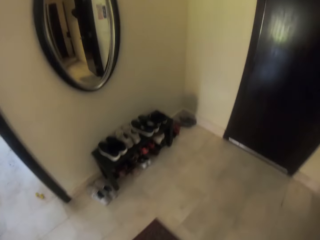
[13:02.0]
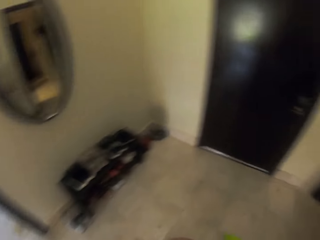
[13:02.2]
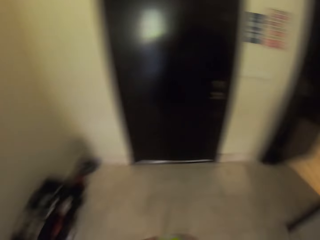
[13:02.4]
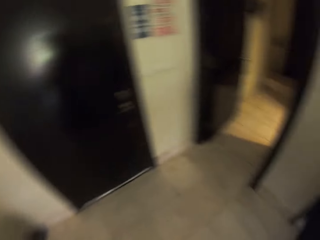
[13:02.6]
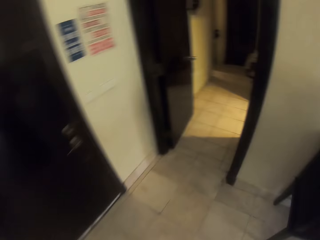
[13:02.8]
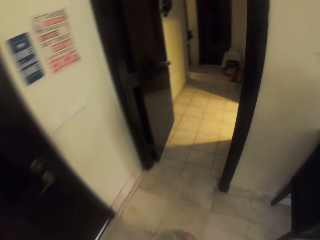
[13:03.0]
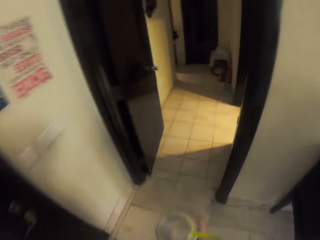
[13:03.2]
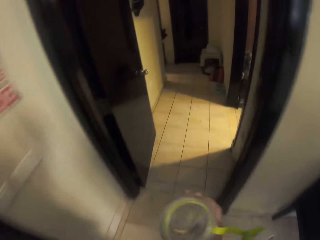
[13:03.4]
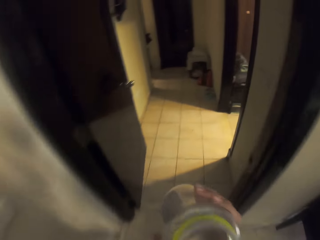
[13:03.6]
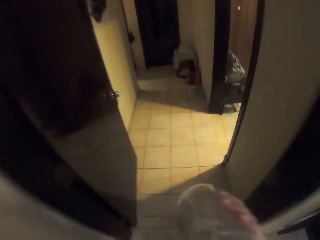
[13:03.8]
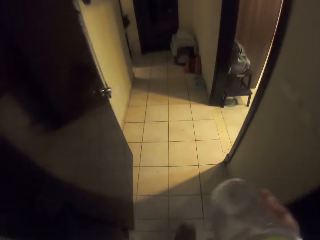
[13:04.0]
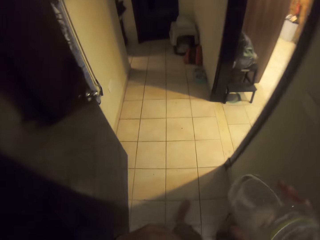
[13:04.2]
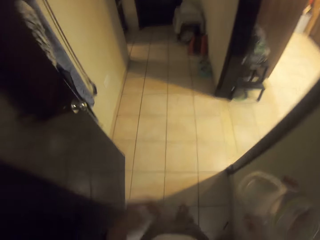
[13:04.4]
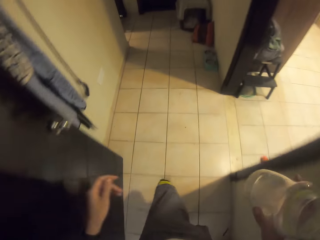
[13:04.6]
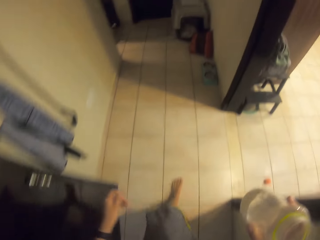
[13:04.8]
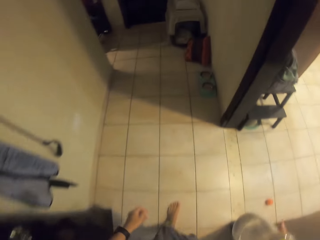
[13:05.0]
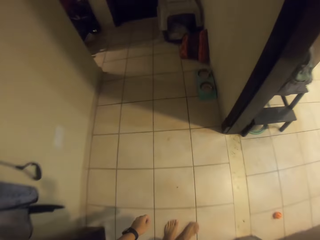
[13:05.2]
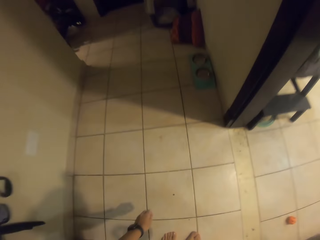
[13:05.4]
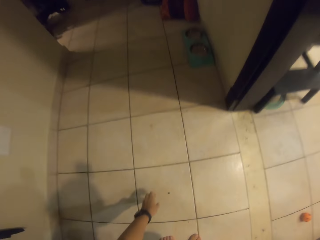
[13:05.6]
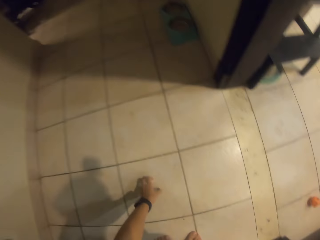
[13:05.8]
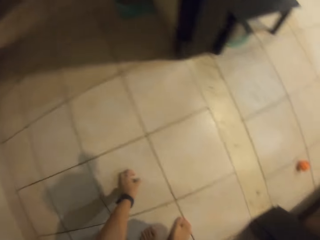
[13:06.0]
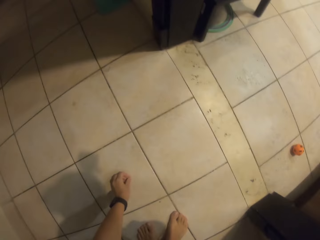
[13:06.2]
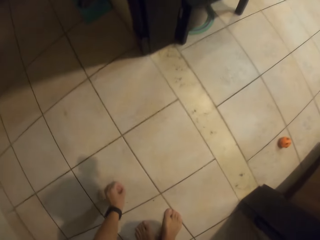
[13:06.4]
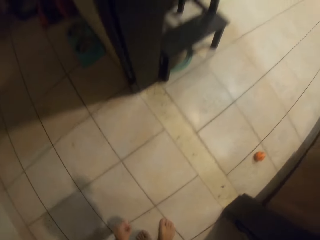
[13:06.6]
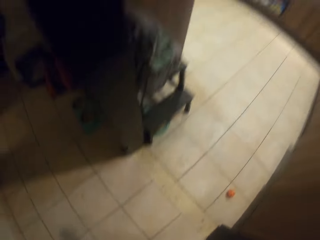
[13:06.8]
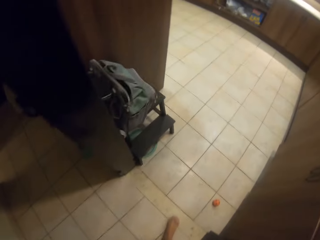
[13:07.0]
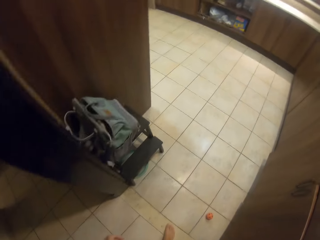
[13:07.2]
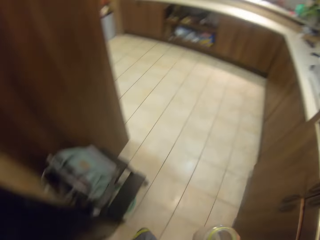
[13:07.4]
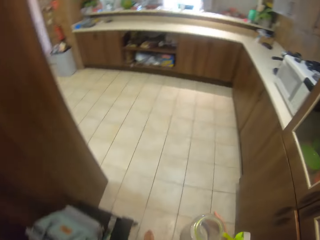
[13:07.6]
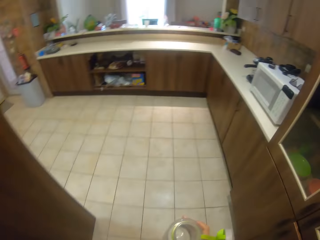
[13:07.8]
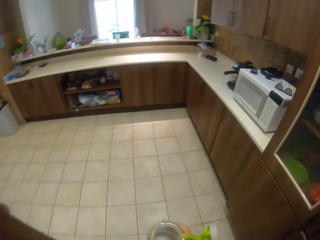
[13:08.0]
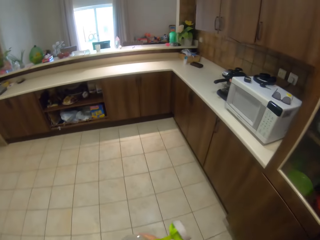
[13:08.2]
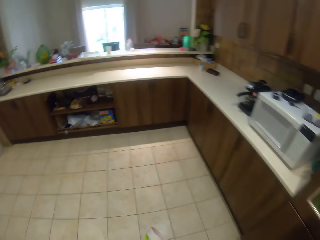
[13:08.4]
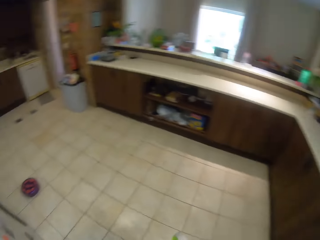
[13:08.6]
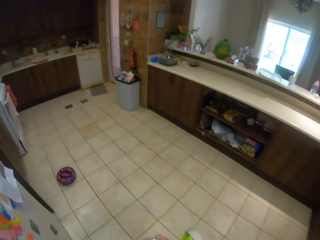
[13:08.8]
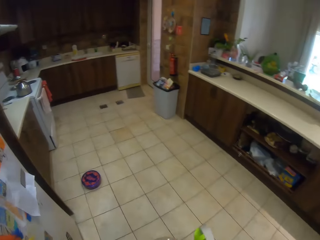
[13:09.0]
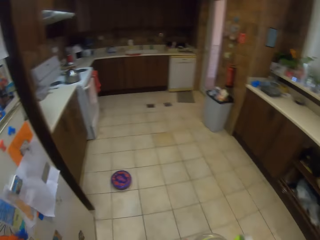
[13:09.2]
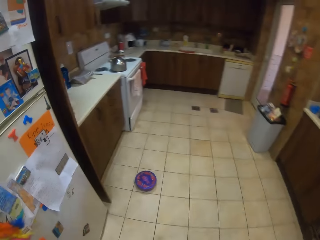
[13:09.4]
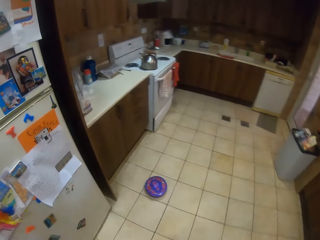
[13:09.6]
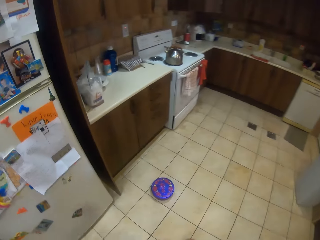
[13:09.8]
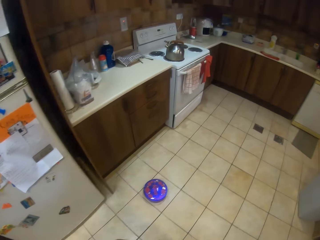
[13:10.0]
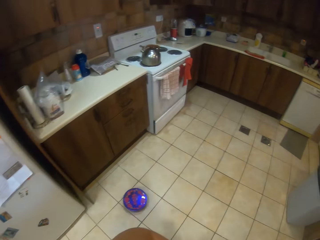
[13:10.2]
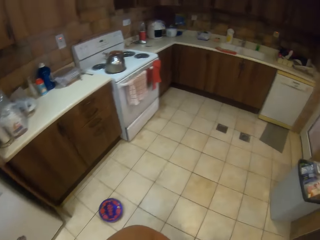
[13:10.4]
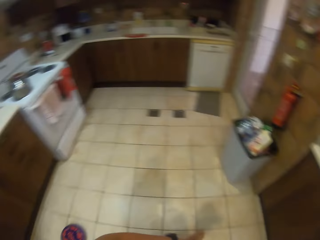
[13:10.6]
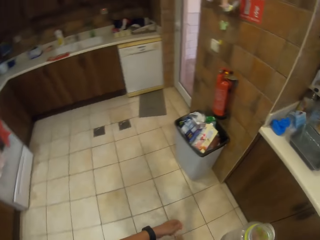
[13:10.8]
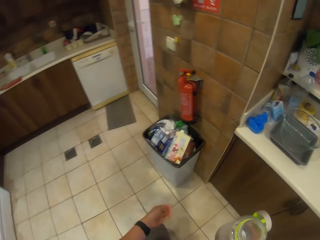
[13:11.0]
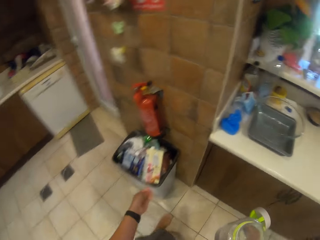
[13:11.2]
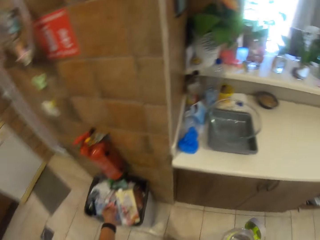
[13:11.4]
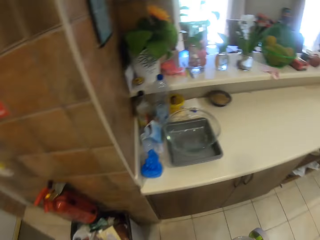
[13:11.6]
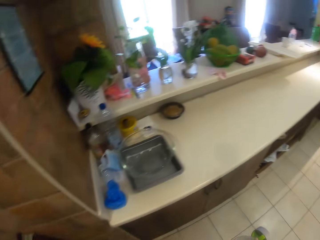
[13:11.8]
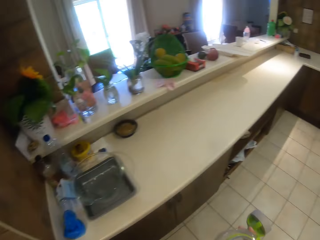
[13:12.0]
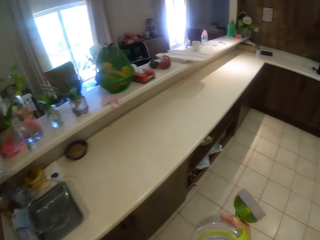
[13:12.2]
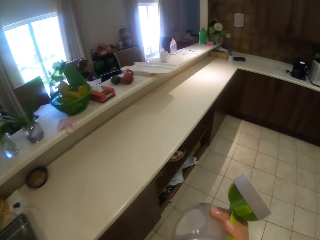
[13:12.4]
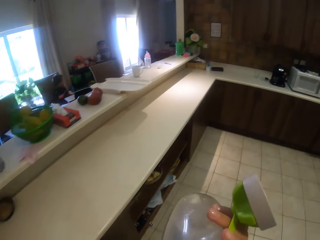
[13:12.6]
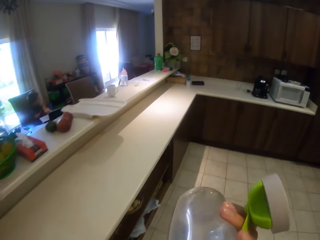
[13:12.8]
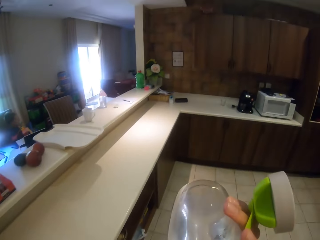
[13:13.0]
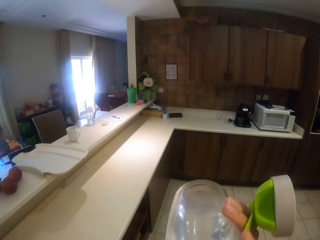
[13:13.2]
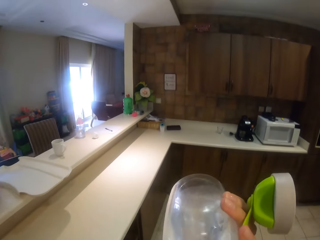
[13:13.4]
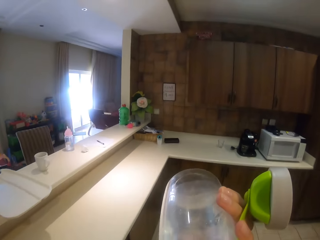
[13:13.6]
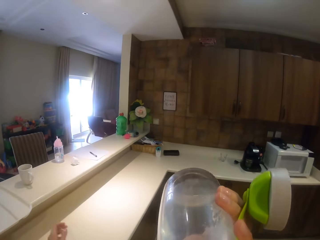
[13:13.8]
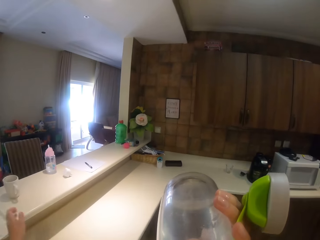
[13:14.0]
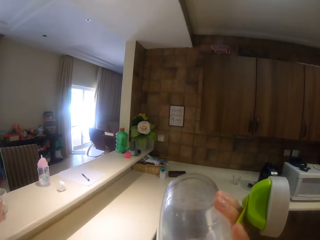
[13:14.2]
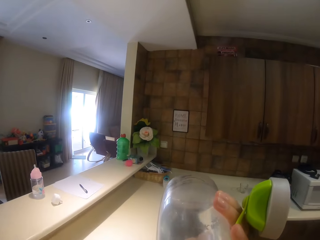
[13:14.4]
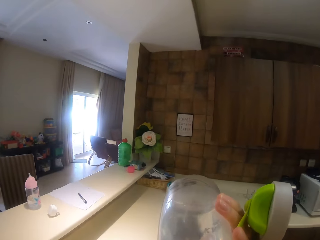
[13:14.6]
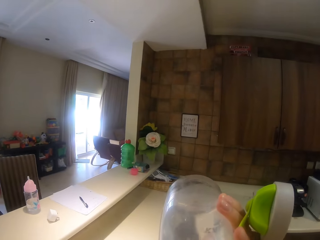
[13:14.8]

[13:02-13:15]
The camera wearer walks out of the room. They drink from the bottle. They pick up the green peas or dirt. They walk around the kitchen. They walk away. They throw the dirt. They drink from the bottle.

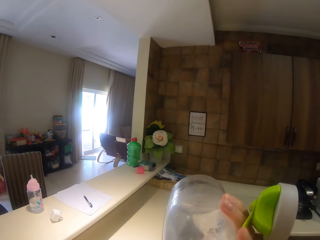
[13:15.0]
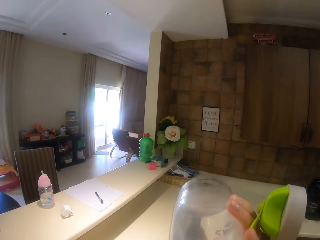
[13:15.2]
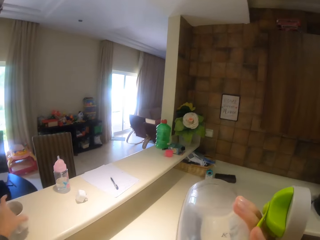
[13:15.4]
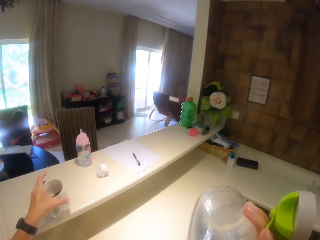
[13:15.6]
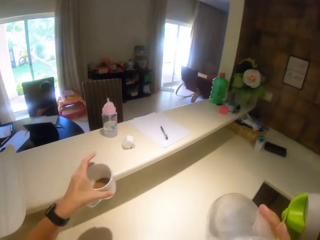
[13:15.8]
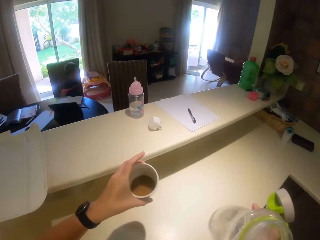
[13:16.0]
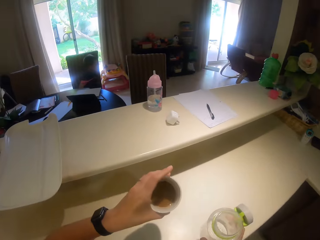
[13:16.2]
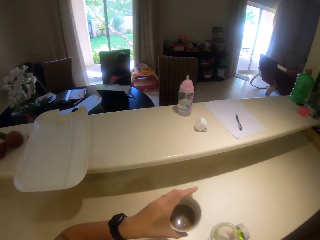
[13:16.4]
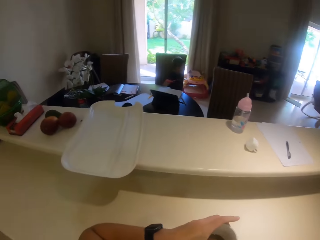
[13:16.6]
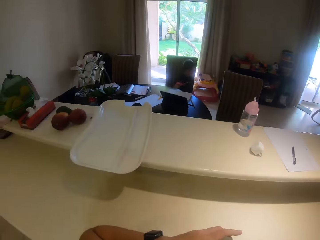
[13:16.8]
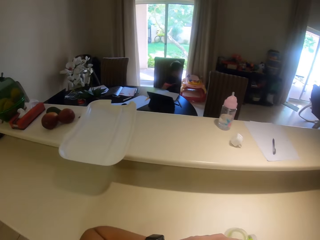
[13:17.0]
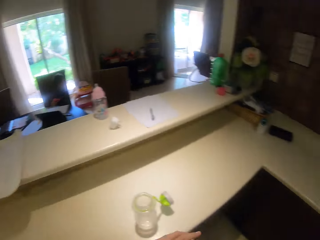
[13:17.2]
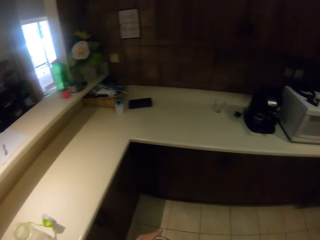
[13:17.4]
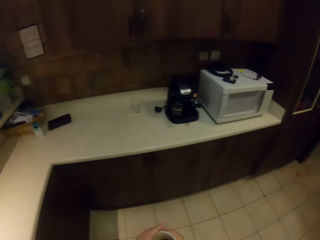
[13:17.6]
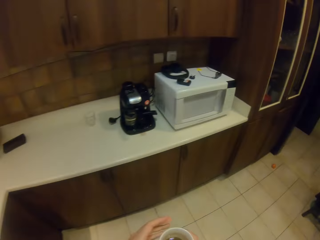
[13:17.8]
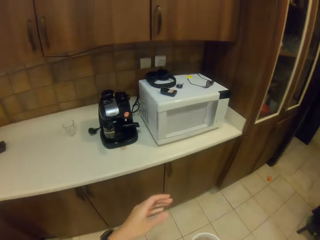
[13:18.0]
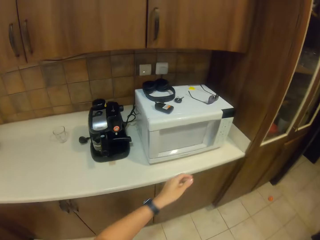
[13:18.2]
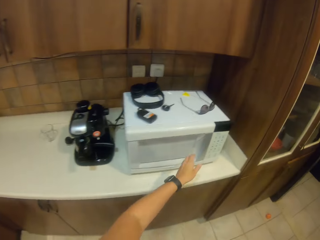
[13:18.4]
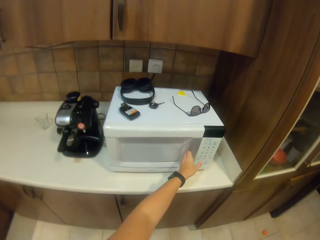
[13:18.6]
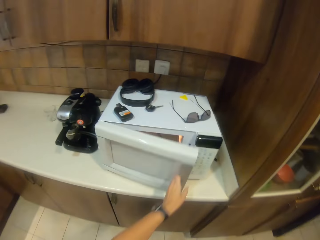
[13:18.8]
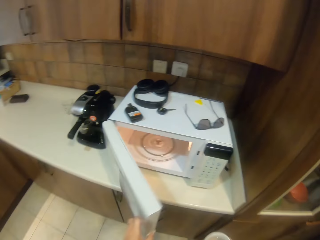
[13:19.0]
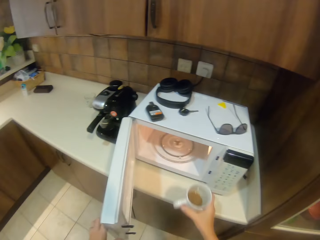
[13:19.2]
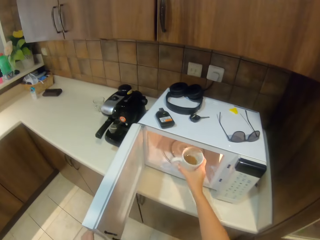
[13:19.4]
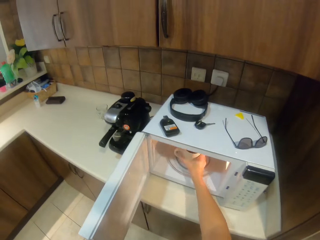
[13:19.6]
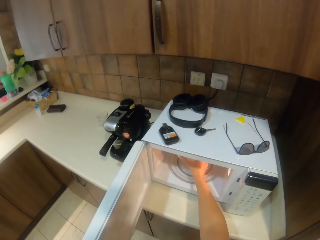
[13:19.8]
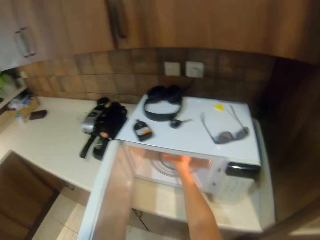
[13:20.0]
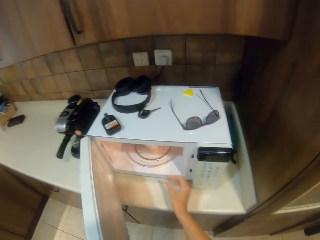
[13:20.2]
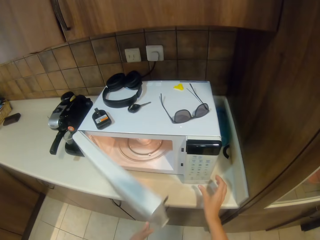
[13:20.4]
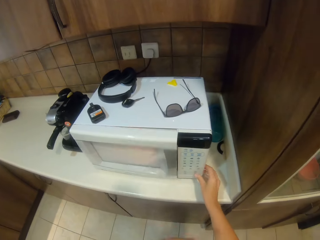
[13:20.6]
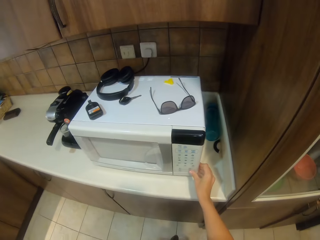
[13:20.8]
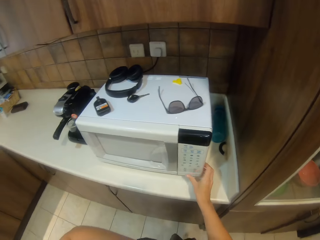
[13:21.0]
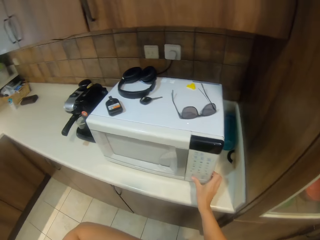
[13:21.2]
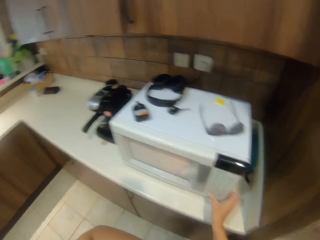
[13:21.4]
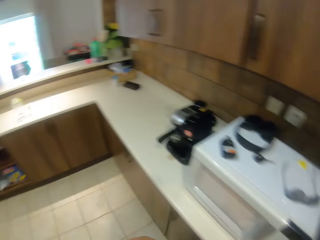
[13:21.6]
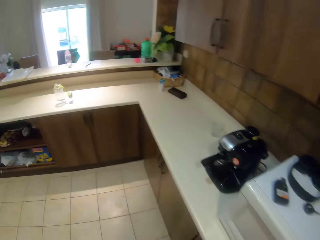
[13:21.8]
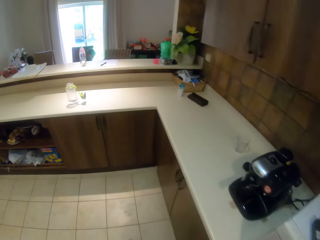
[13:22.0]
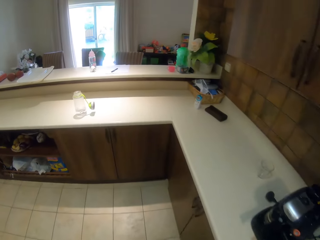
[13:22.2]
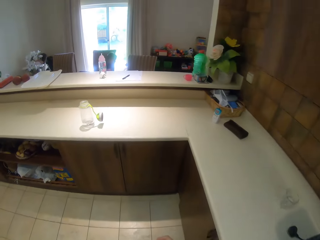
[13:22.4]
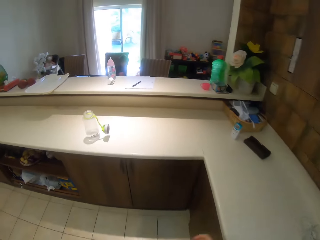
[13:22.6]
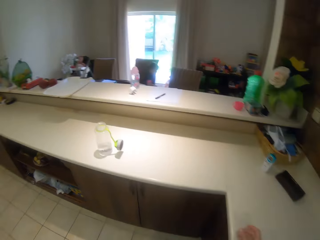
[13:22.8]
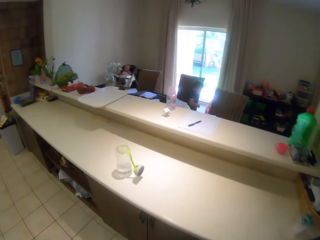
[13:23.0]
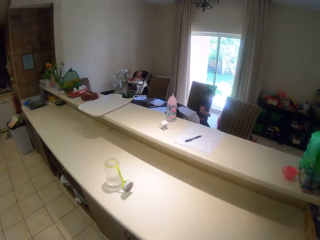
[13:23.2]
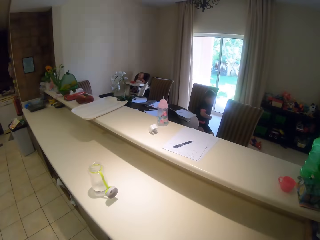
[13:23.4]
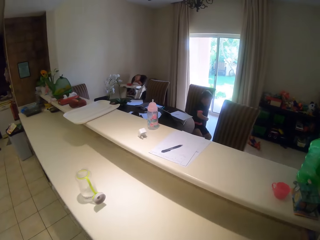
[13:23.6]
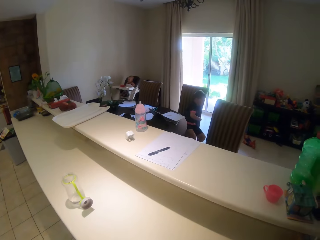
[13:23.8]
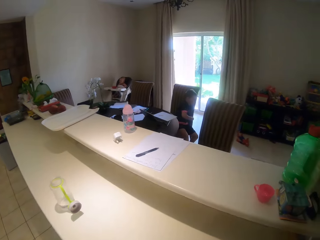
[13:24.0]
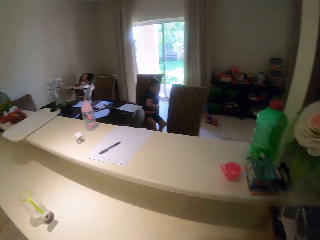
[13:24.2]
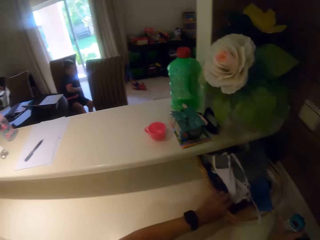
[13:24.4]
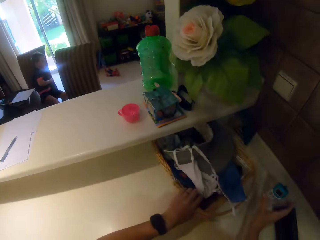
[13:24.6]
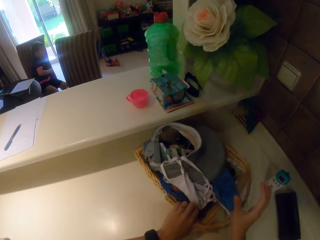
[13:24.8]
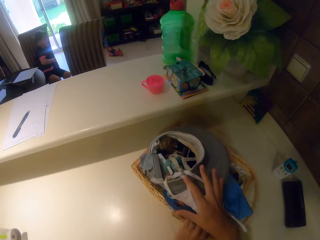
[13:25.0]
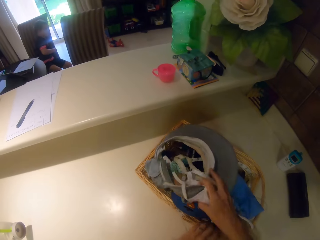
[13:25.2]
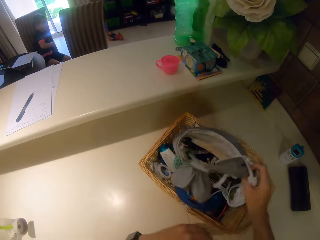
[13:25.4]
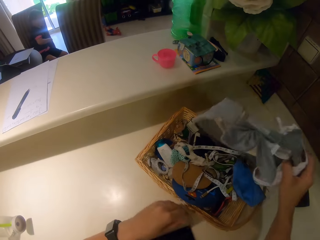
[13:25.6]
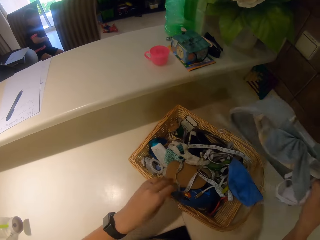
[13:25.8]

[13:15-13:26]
The camera wearer holds the cup. They pour water in the cup. They walk around the kitchen. They walk away. They open the microwave. They put the cup in the microwave. They close the microwave. They press the microwave. They dial the button on the microwave. They walk along the countertop. They walk away. They pull the basket.
